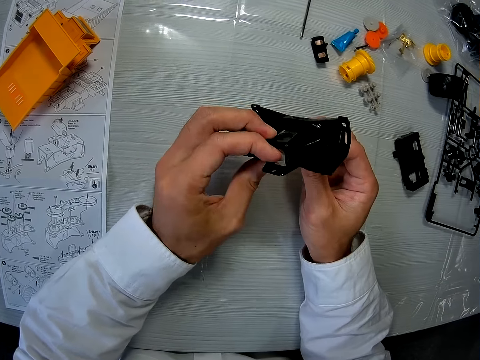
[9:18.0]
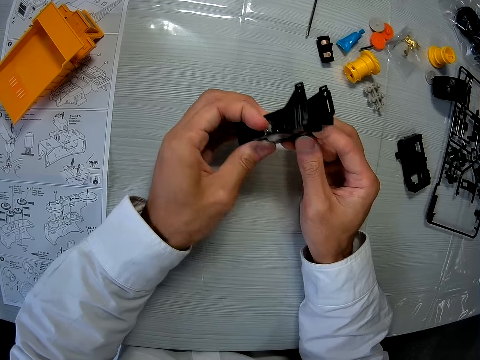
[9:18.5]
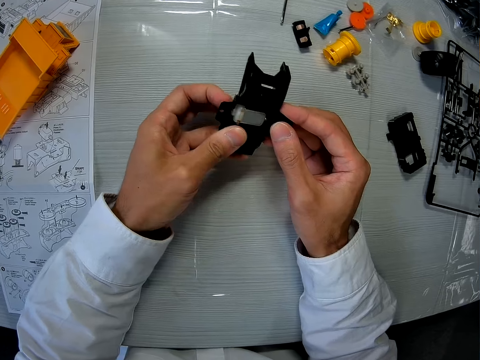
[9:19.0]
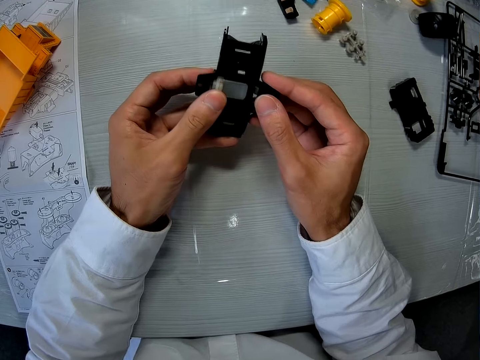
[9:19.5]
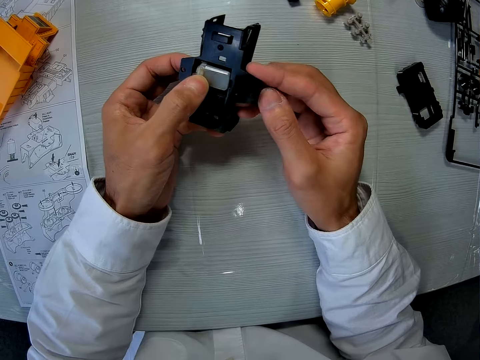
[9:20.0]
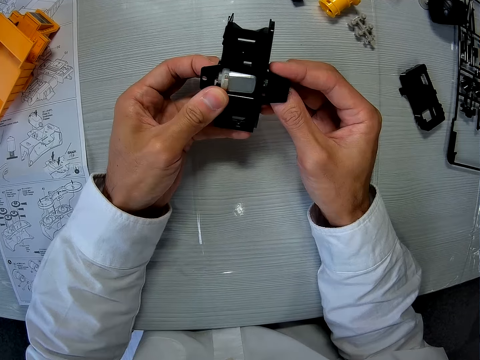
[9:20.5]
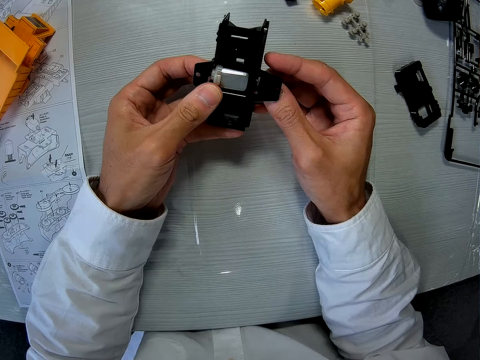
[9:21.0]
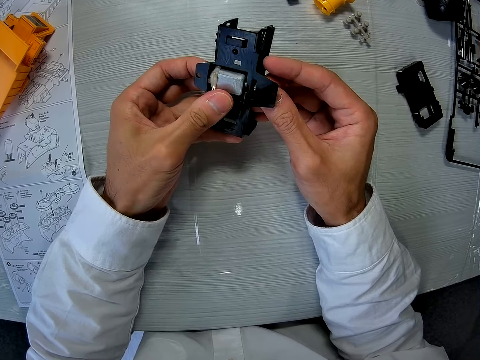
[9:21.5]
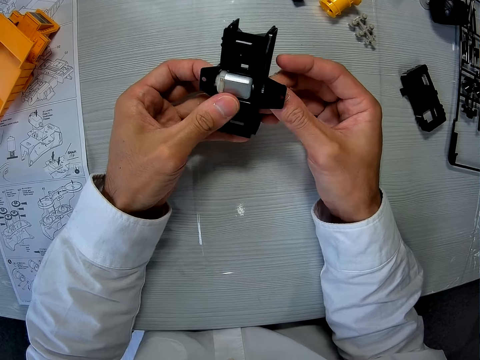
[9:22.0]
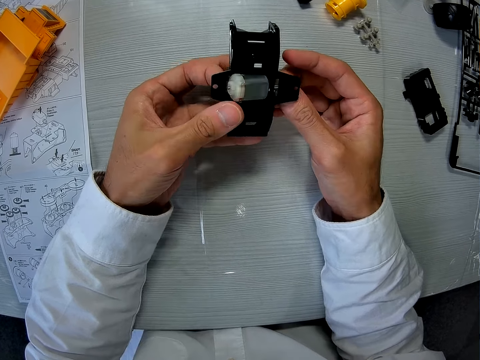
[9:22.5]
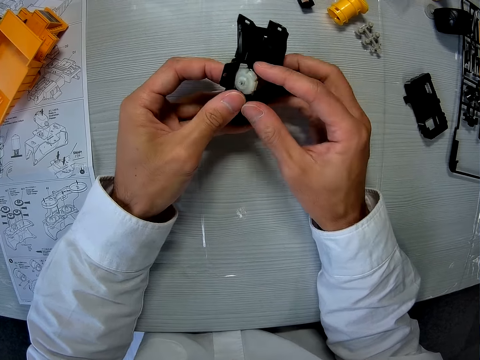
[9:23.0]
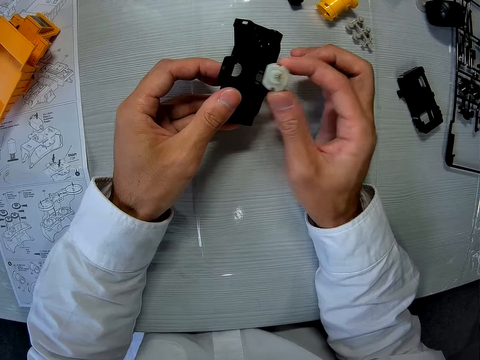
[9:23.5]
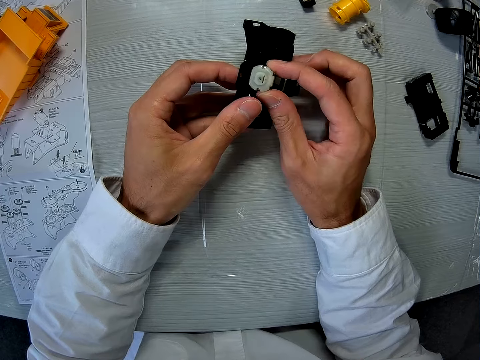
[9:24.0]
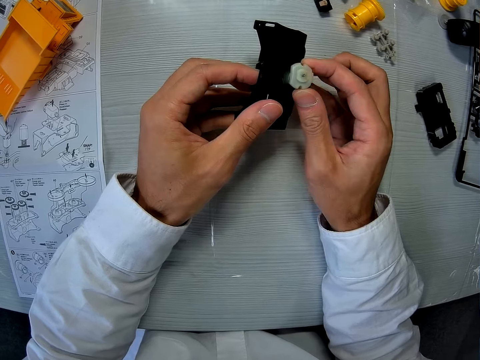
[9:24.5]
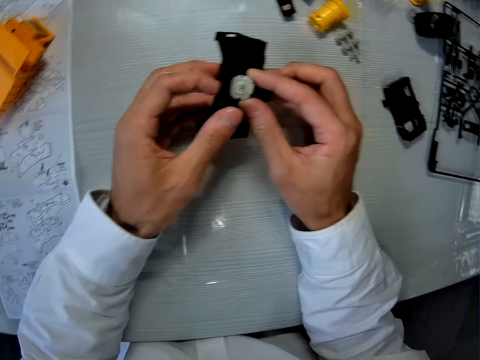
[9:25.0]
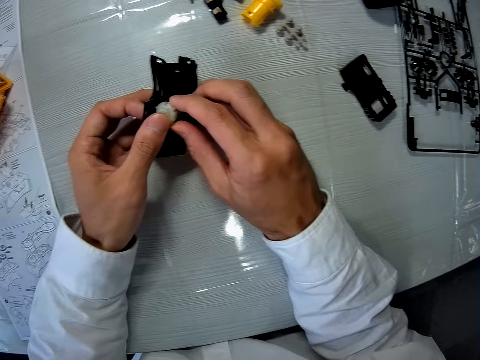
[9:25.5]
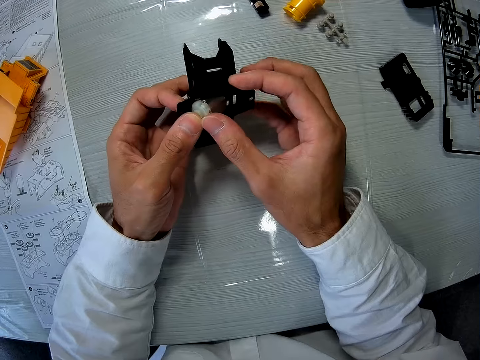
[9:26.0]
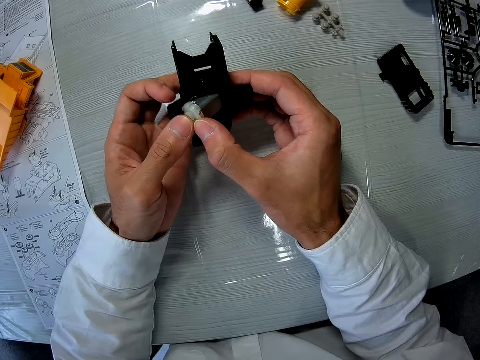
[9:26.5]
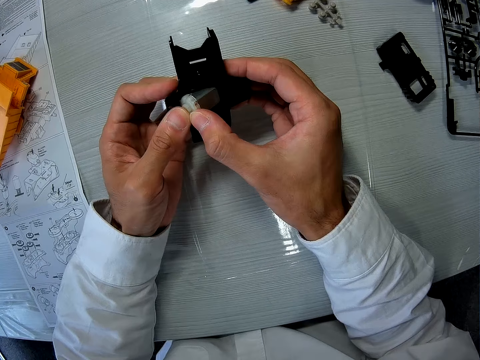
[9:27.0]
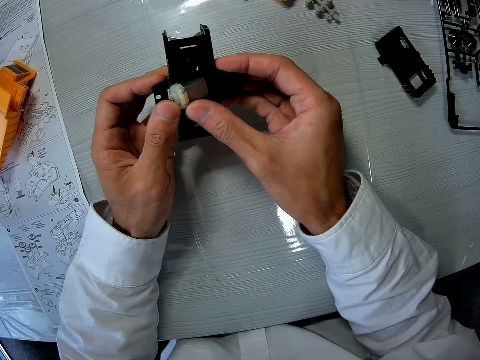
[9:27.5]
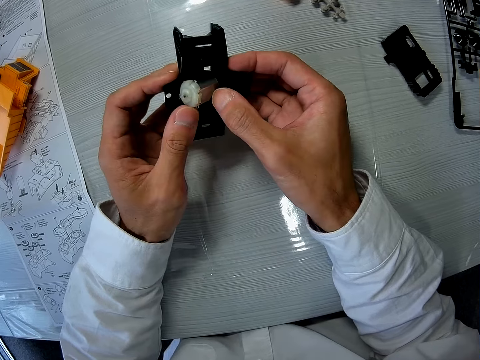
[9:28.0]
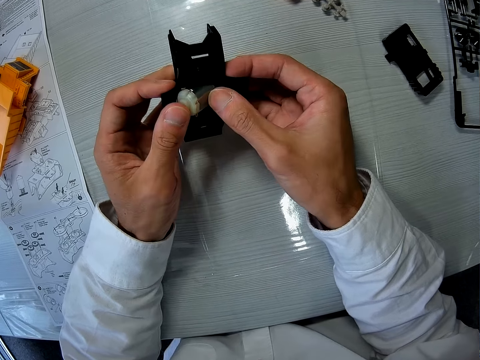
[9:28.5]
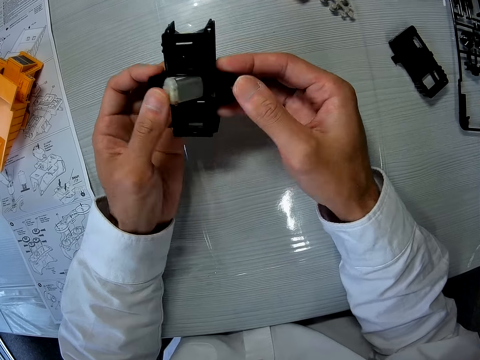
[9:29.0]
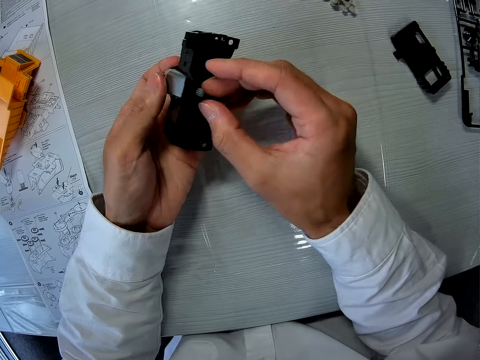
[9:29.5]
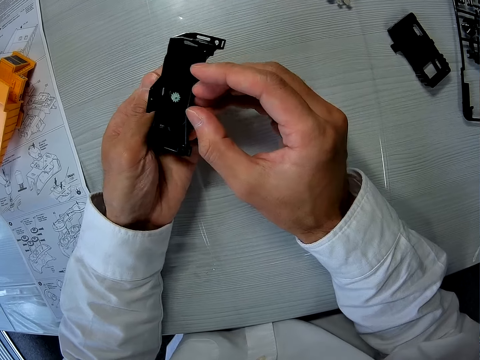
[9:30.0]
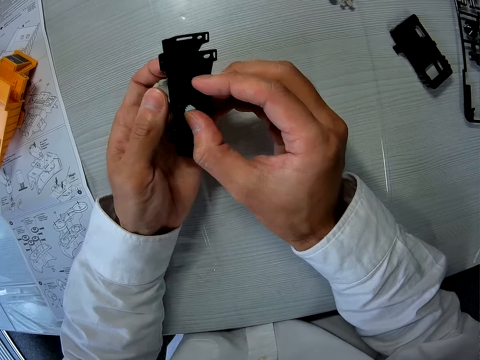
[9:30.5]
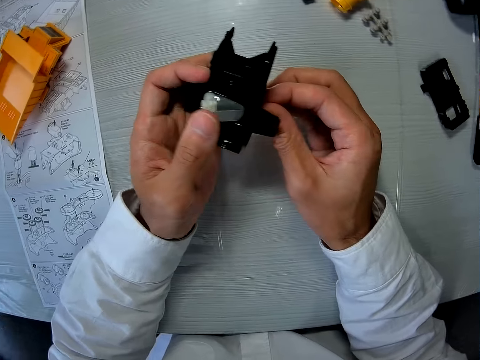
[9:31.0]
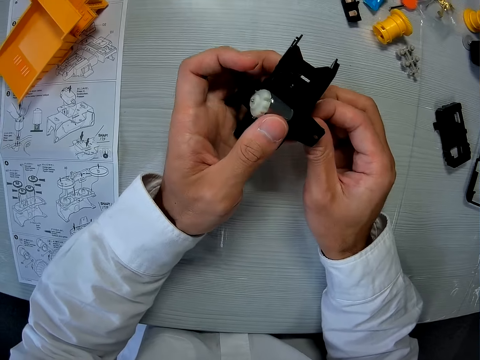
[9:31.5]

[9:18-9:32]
The camera wearer removes a motor from the plastic model. They return the motor in the plastic model.

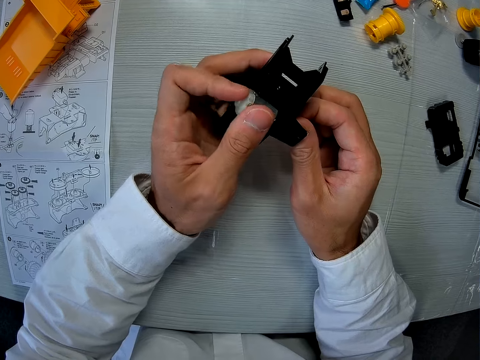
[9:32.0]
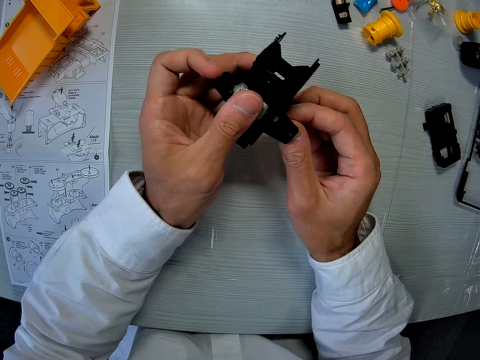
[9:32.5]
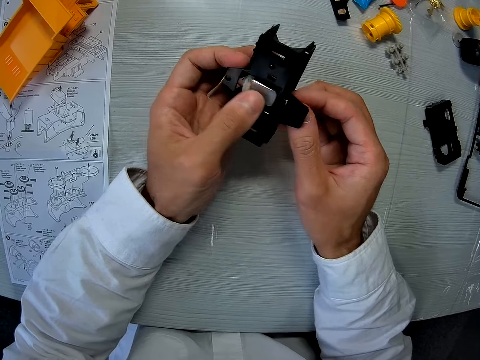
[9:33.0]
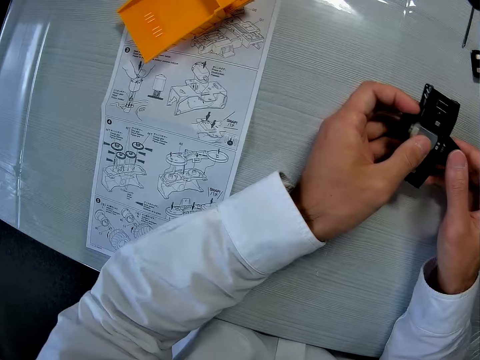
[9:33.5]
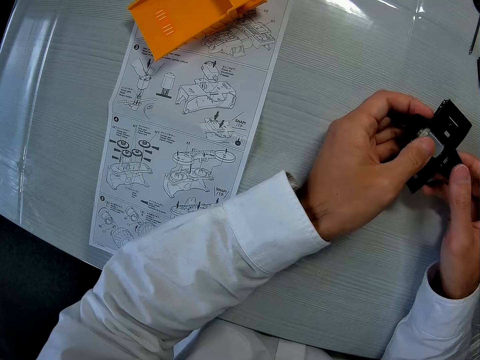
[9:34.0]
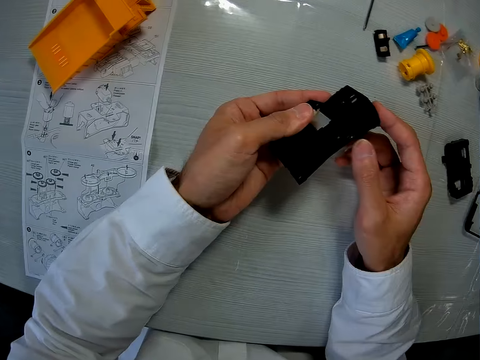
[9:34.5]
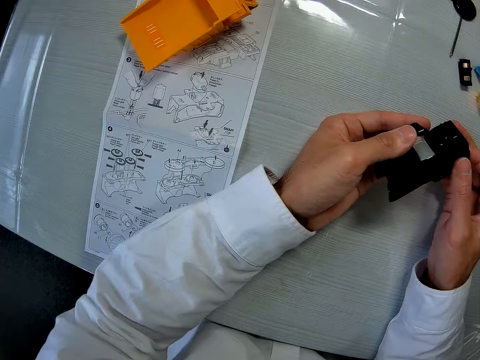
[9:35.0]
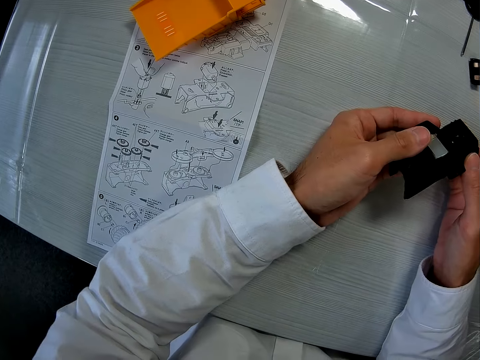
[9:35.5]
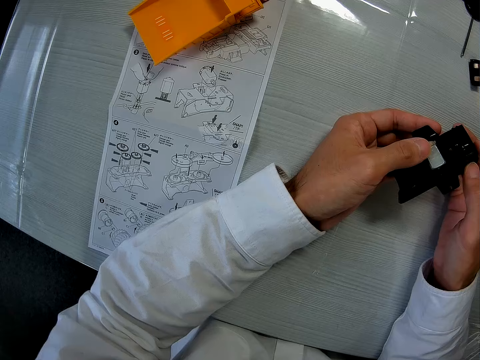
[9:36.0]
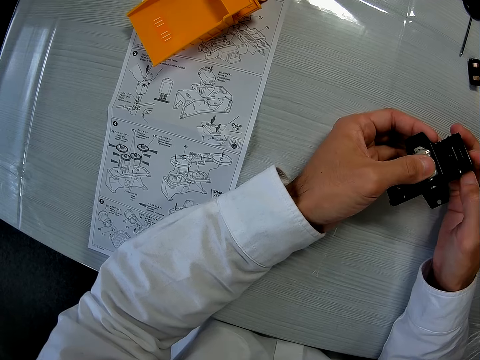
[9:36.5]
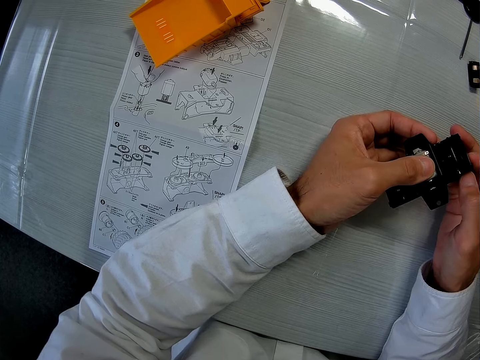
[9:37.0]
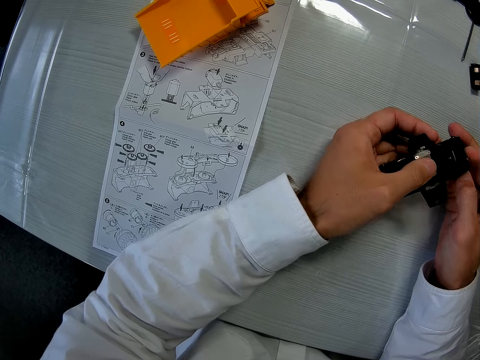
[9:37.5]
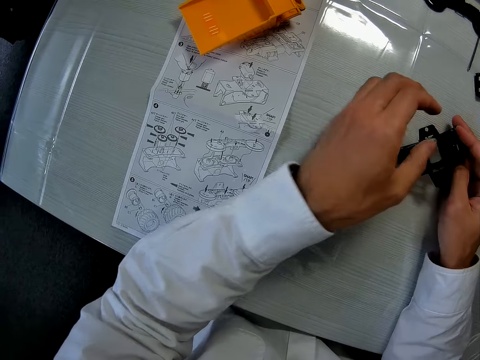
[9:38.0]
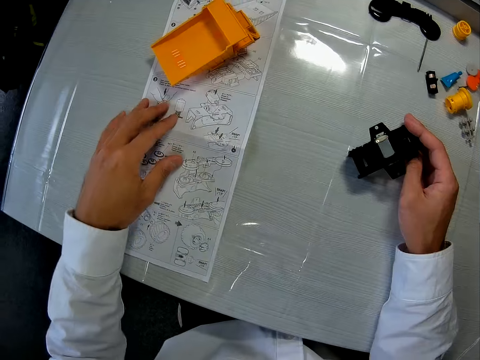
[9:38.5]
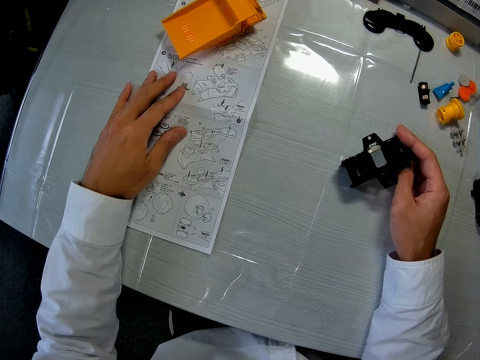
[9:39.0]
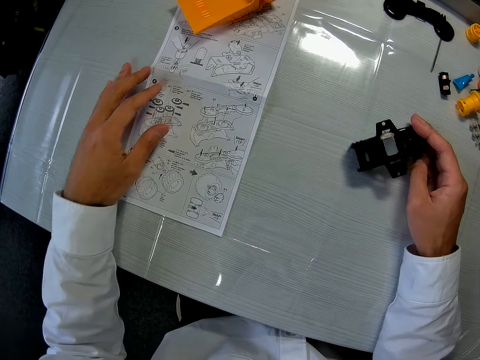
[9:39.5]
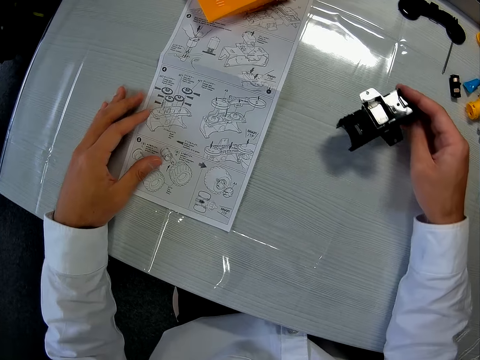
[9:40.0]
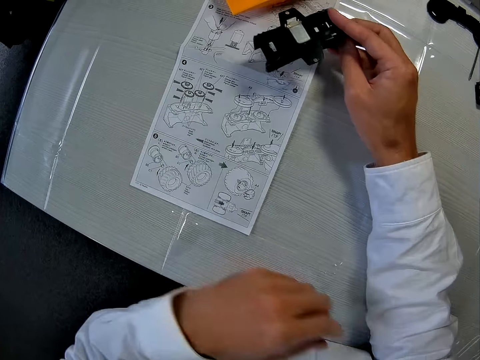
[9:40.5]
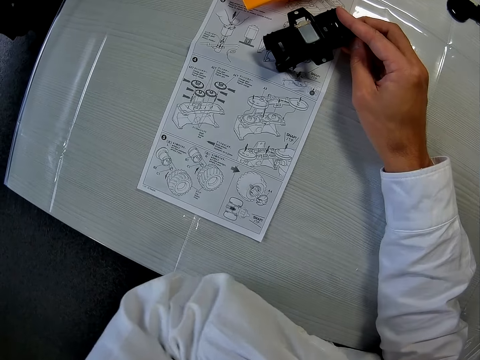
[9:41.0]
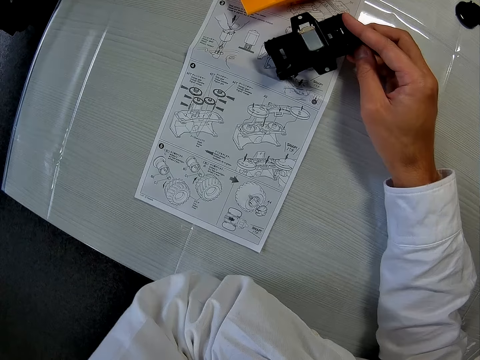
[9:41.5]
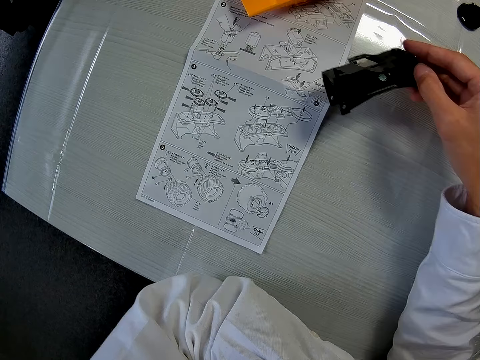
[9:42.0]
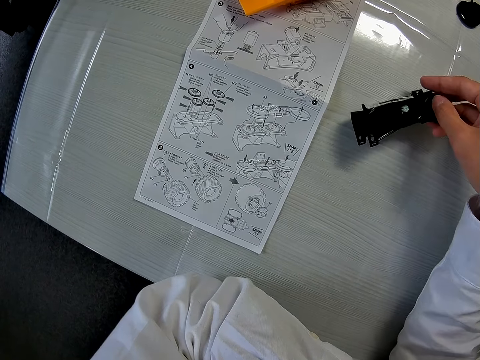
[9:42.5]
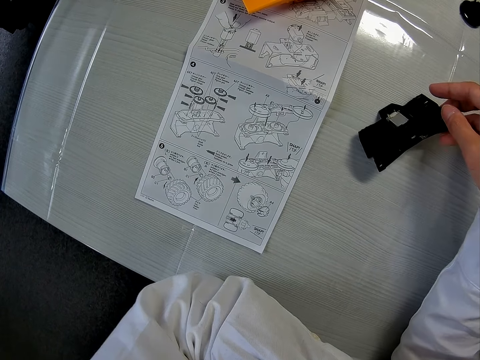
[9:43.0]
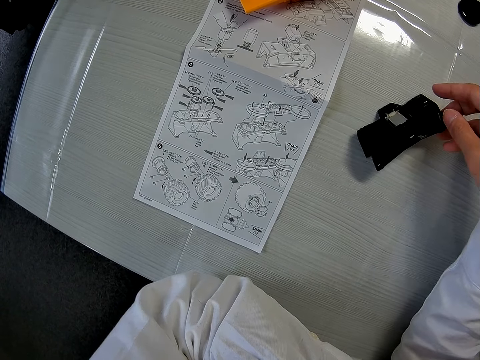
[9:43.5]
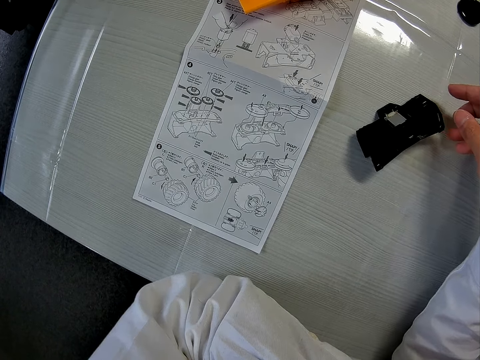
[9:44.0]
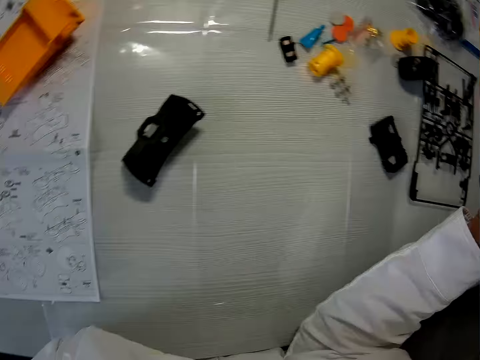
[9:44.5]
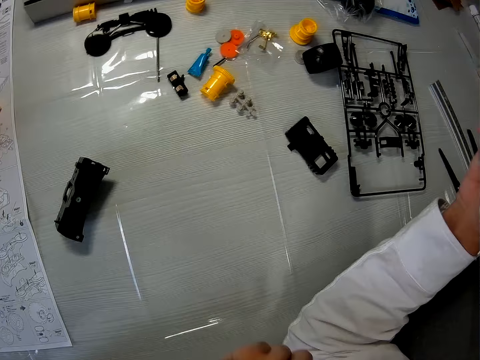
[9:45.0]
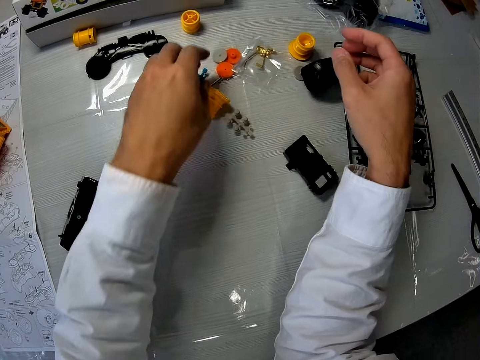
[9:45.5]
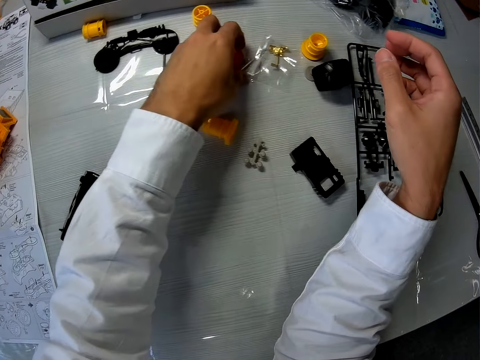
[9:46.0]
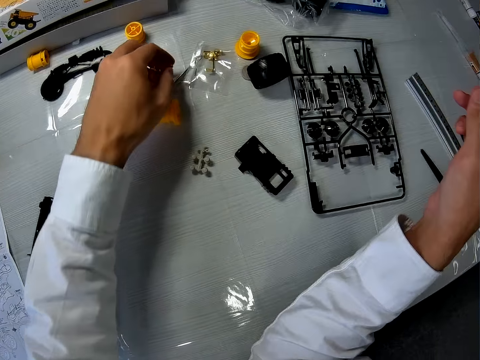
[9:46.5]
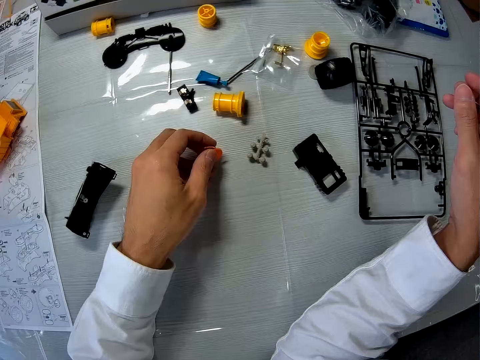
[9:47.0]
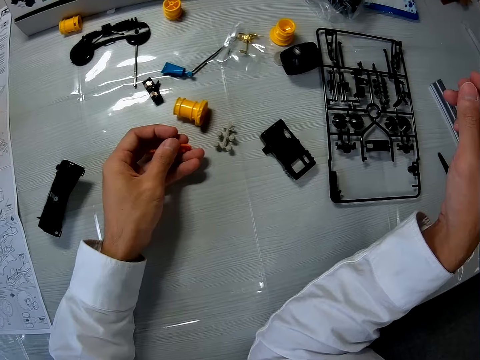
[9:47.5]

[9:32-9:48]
The camera wearer reads from the paper on the table. He touches the paper on the table, moves the paper on the table and moves the toy car's part. He puts the plastic model on the paper and puts the plastic model on the table. He picks a part of the toy car on the table with his left hand.
